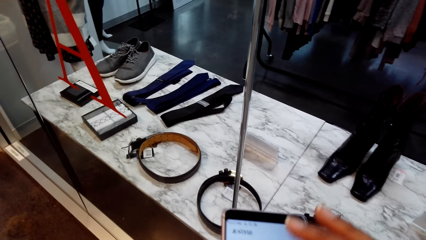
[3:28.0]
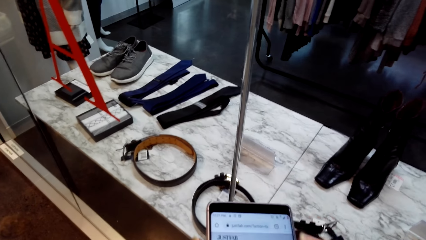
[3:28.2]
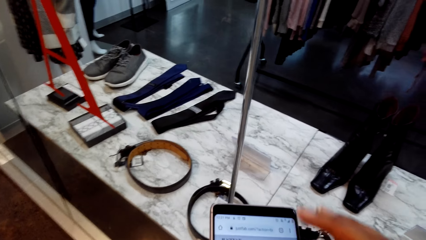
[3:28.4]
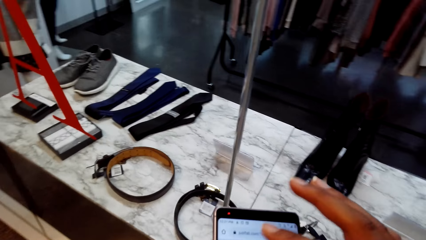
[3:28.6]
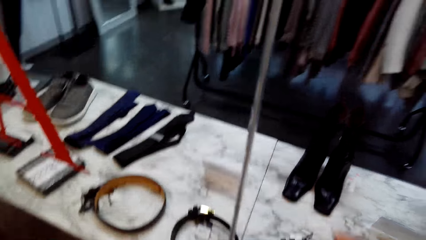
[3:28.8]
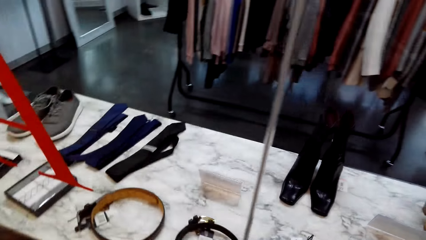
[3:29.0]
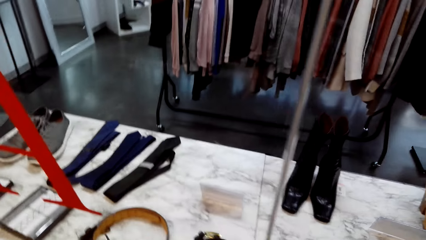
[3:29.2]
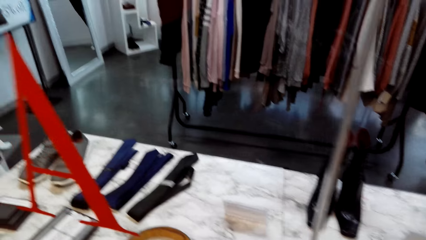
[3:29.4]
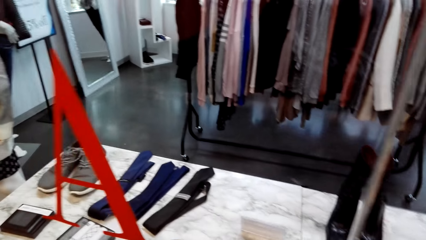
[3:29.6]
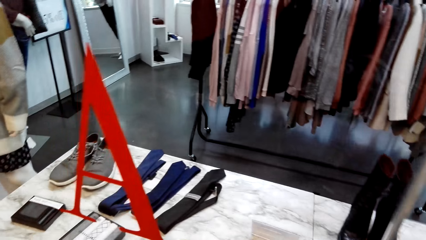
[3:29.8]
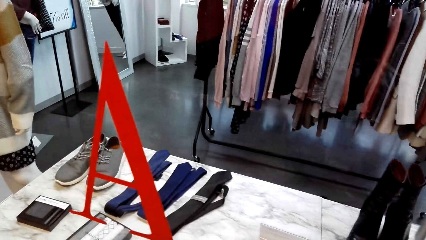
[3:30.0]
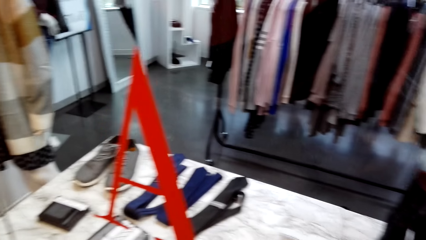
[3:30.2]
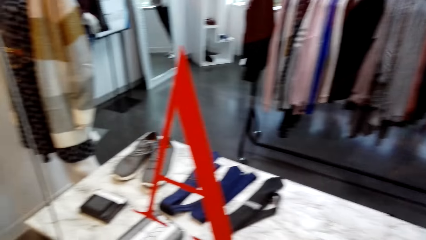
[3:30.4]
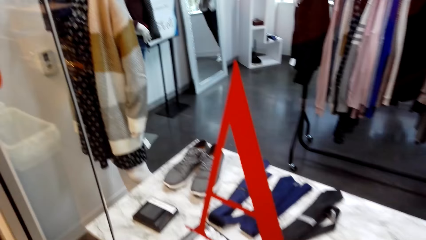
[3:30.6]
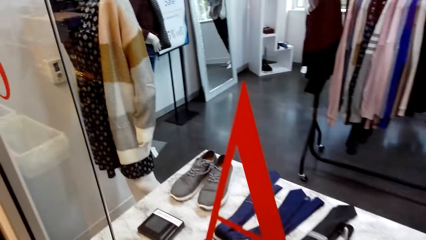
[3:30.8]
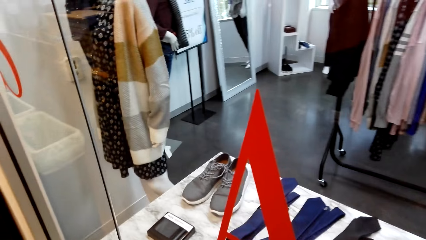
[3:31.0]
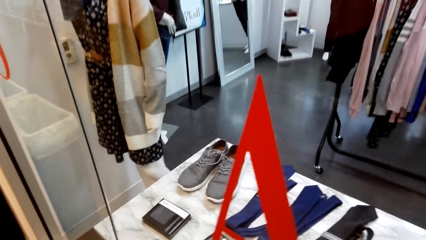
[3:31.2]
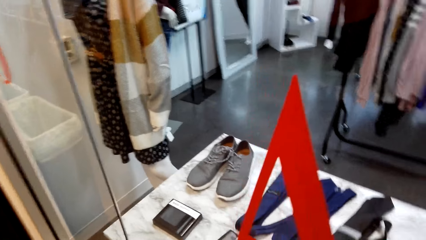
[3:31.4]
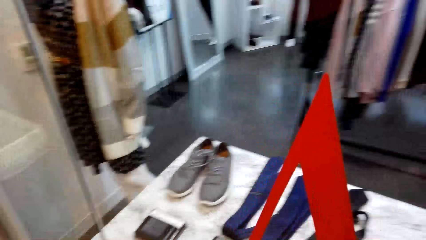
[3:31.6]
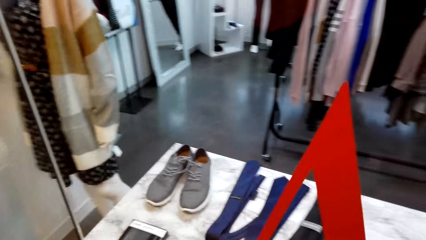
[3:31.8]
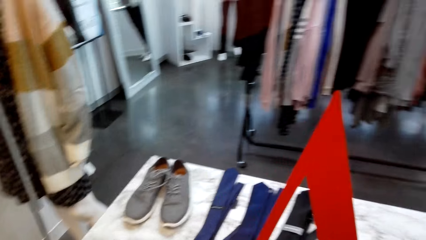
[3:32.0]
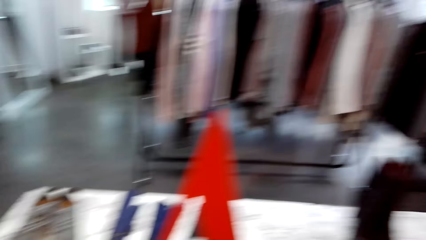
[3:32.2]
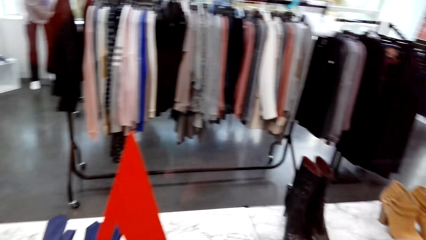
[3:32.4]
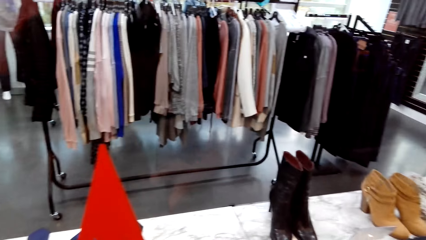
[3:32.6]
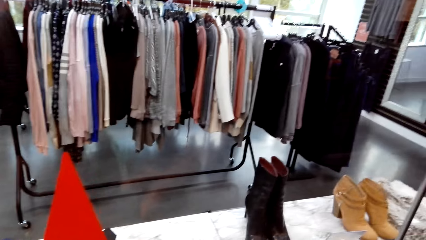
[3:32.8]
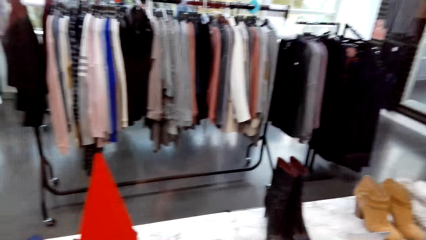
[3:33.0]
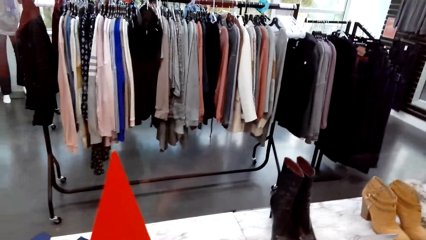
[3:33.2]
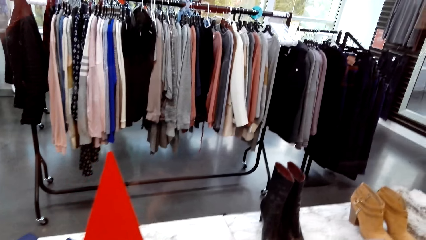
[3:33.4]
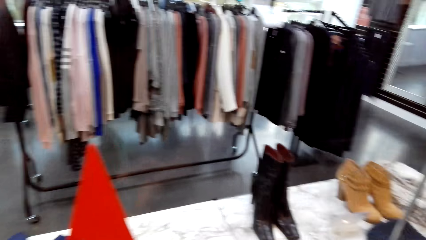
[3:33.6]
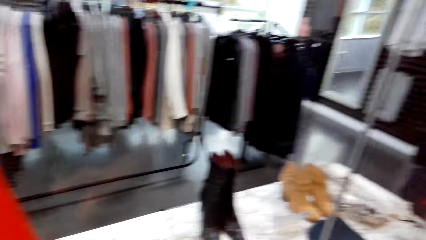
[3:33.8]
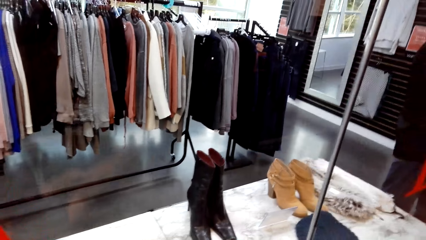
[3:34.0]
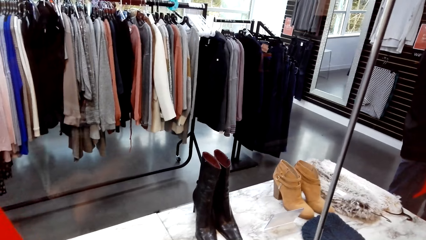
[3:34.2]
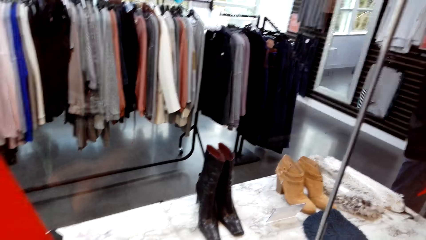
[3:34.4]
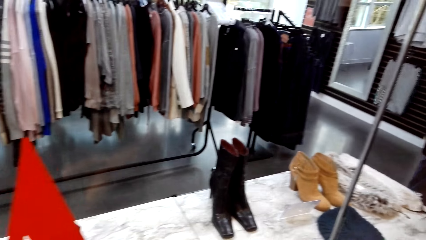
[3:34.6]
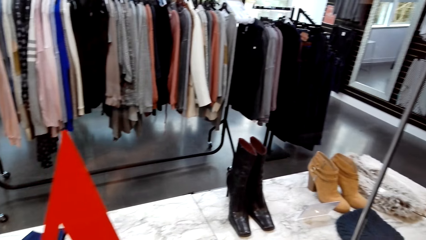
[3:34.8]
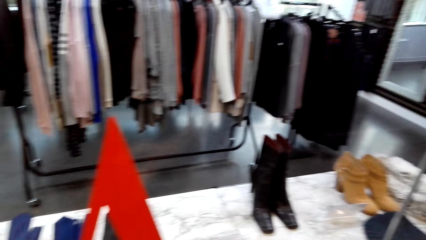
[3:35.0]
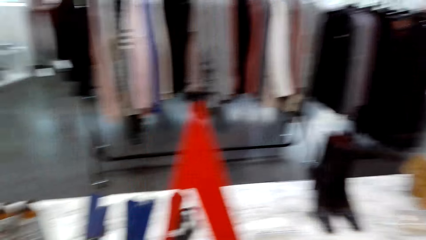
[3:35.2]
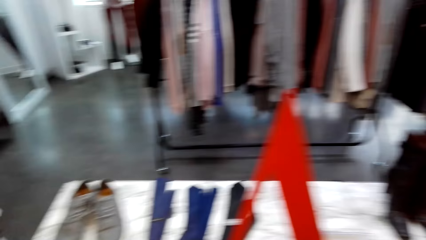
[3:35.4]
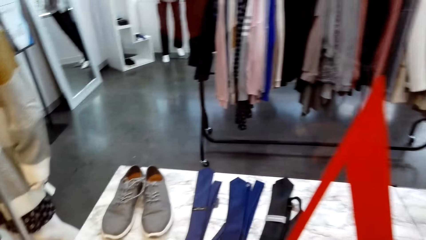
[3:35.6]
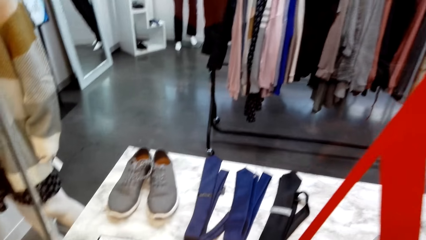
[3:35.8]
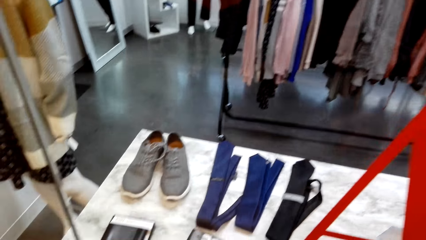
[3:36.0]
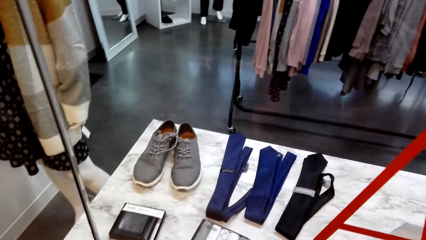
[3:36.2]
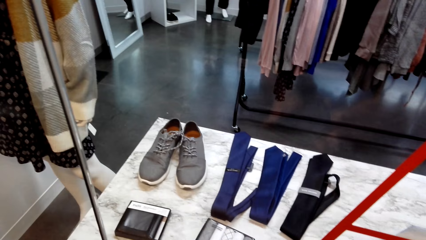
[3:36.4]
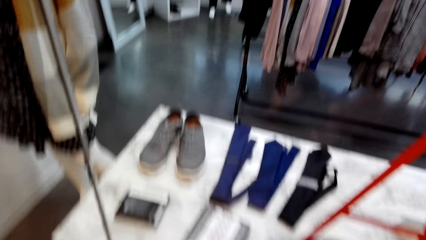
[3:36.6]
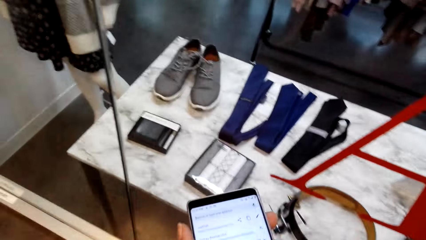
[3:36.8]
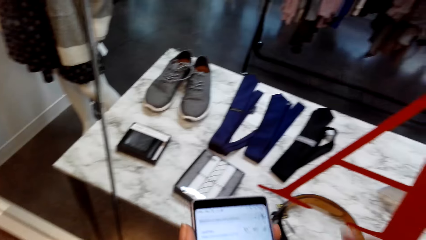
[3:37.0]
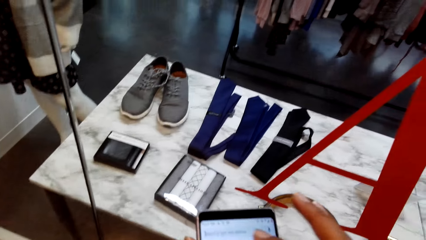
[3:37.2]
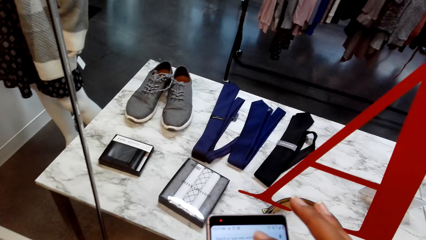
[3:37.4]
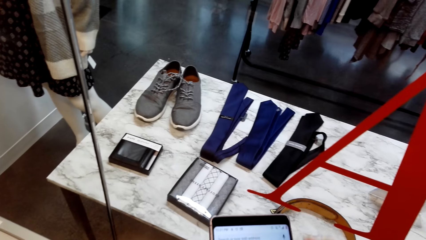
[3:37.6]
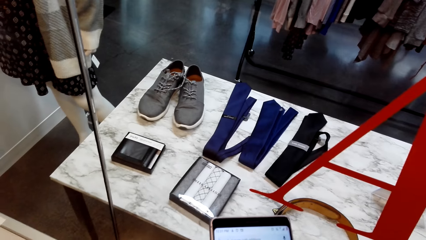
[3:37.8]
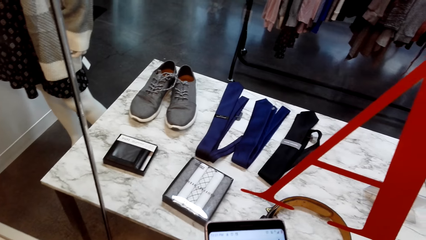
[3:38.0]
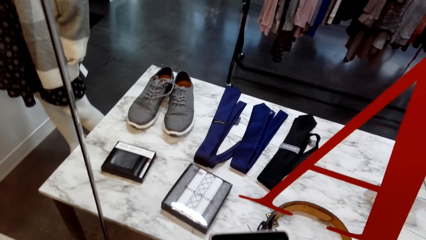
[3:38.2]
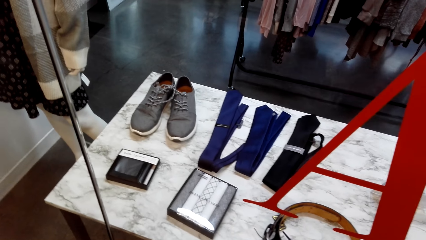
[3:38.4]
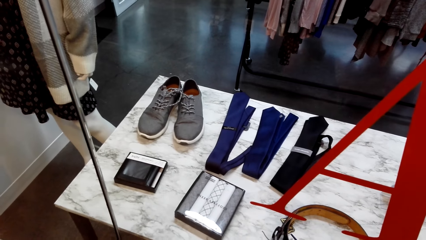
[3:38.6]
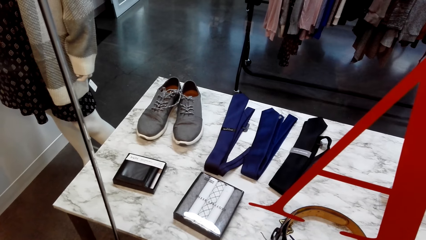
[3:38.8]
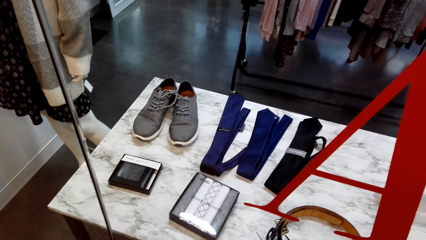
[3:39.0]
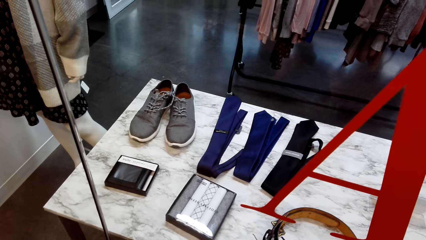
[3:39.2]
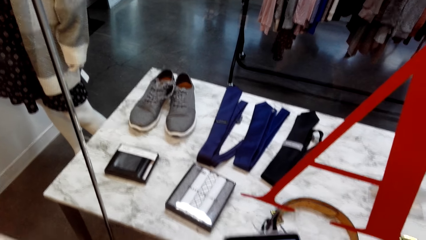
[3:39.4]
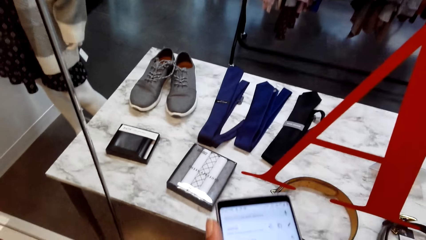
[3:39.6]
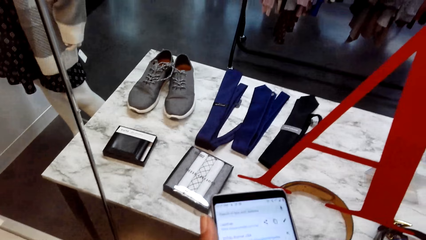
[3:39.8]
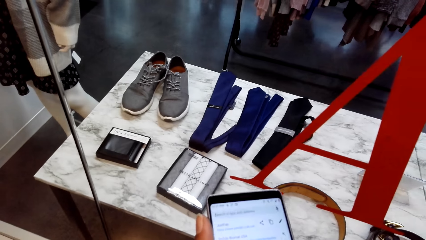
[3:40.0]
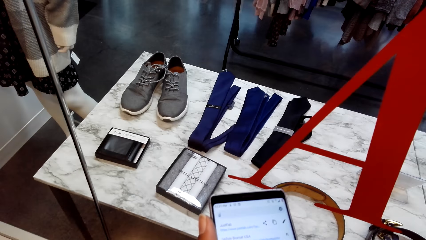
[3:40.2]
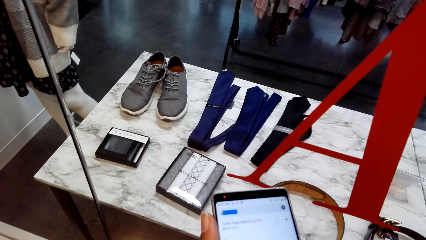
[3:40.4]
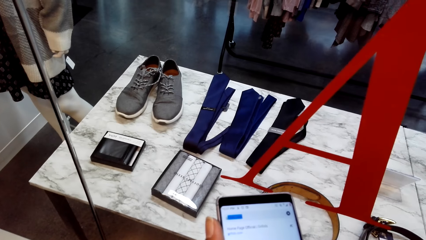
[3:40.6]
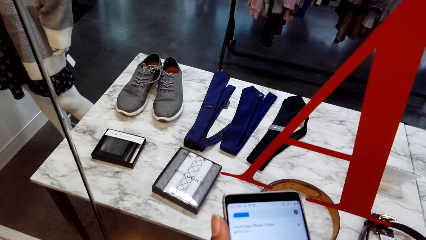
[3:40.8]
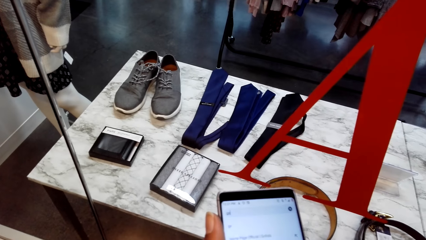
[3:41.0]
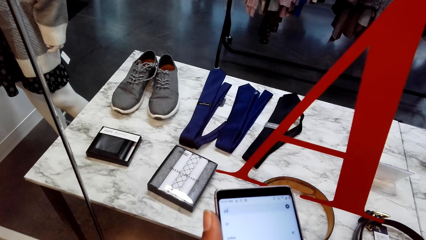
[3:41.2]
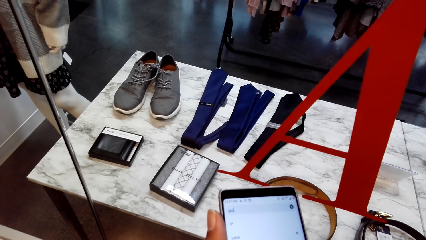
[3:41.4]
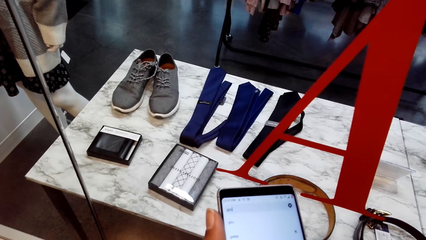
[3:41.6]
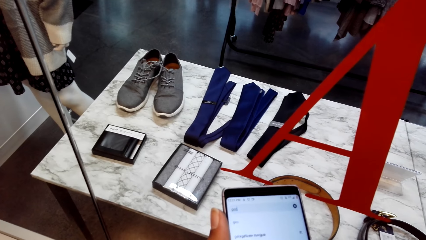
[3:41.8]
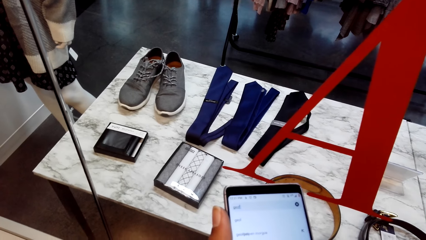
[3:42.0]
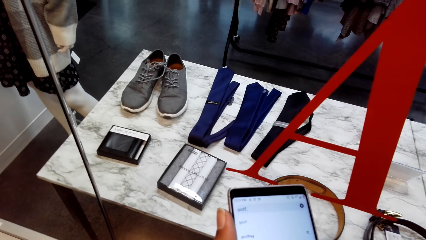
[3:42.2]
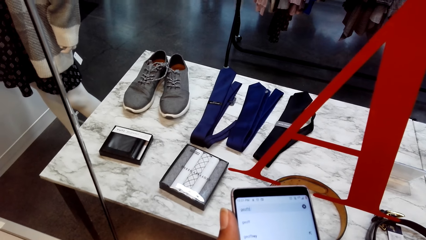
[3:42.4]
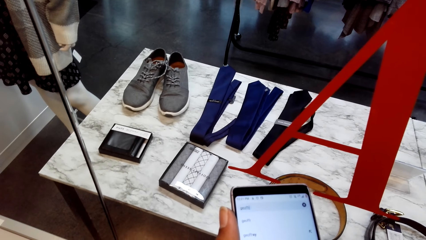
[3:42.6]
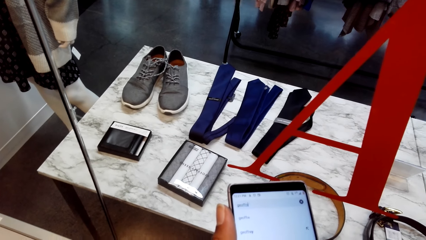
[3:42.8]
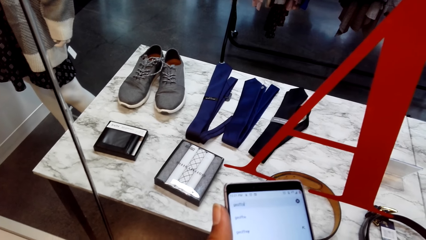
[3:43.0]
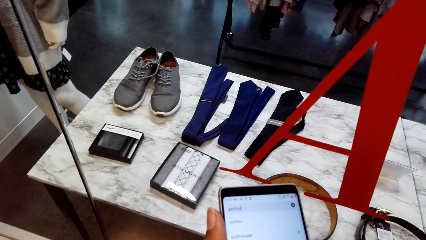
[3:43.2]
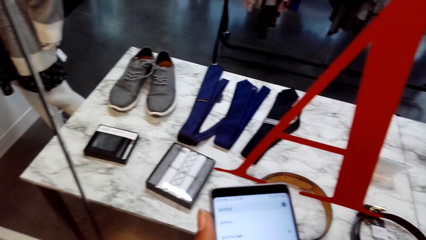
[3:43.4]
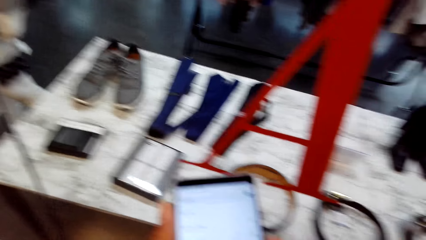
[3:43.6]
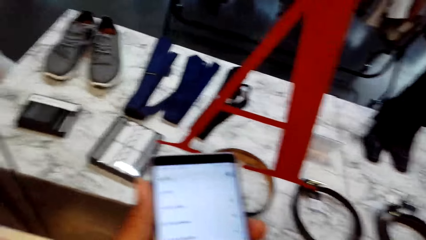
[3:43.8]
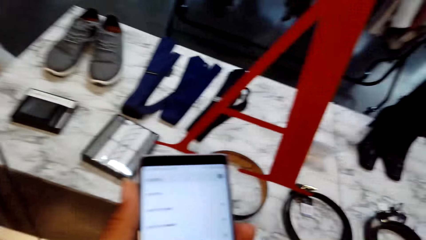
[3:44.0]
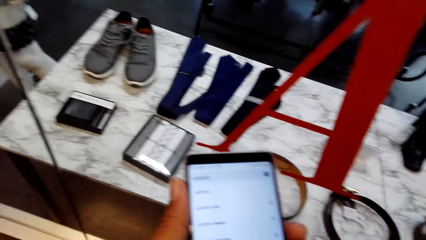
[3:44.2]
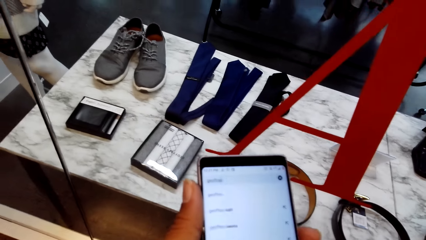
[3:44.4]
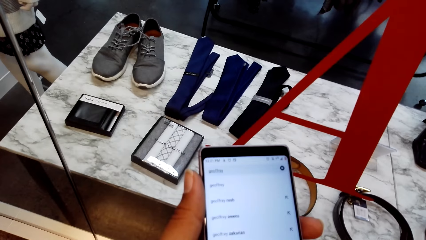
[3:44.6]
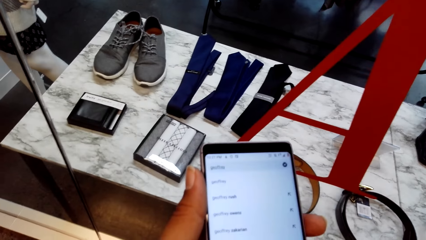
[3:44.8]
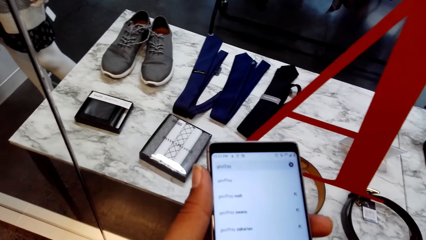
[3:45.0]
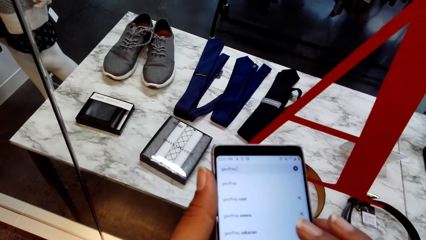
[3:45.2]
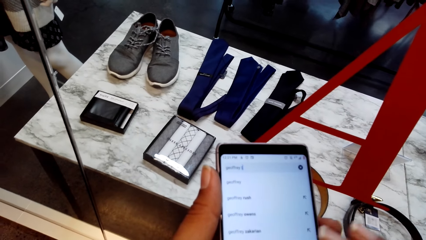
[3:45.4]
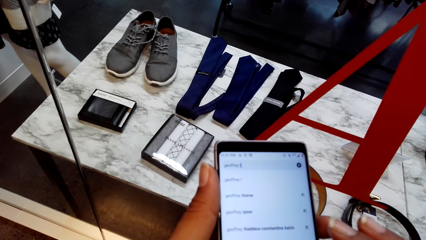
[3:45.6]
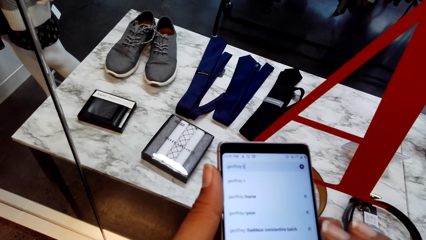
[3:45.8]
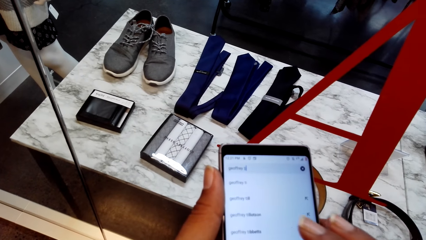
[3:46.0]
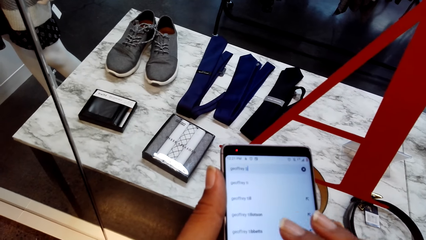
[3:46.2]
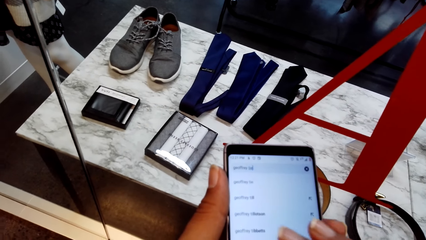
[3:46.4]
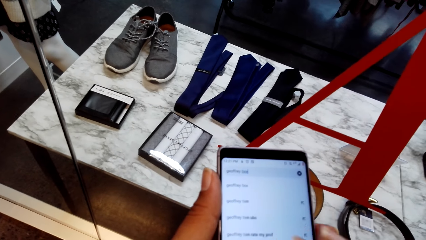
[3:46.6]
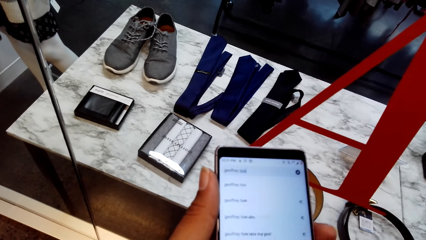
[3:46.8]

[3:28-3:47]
The camera wearer looks around the clothes store. They scroll the phone.
